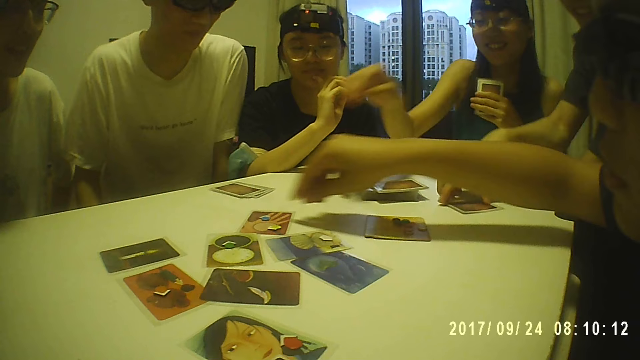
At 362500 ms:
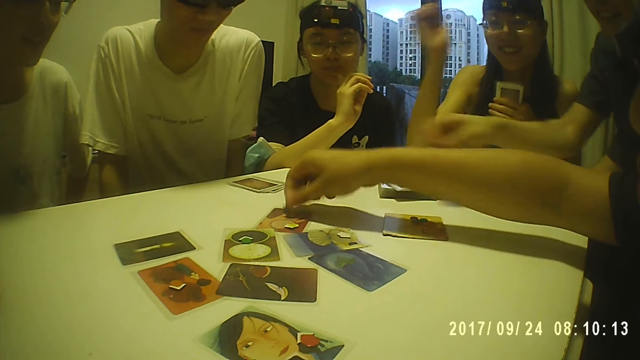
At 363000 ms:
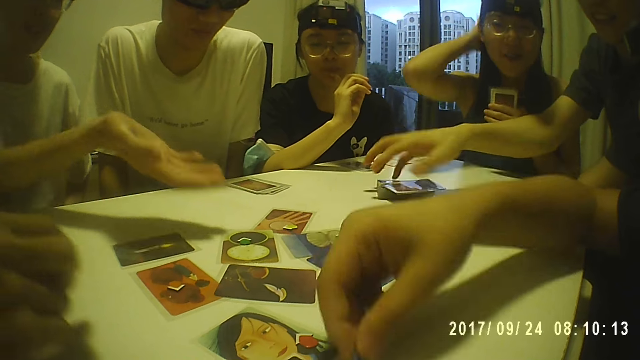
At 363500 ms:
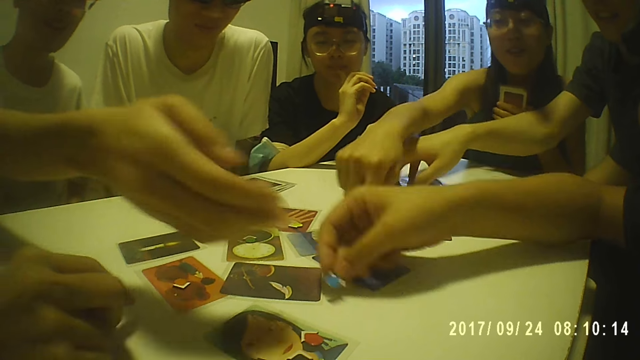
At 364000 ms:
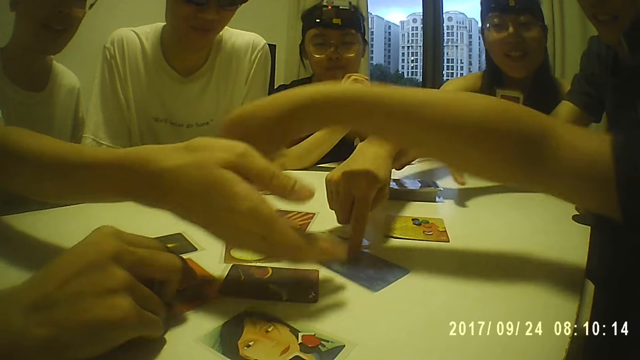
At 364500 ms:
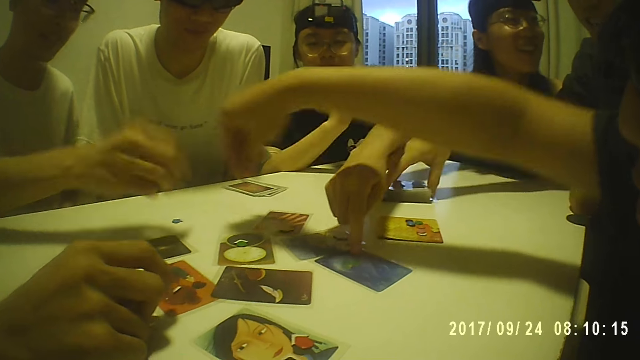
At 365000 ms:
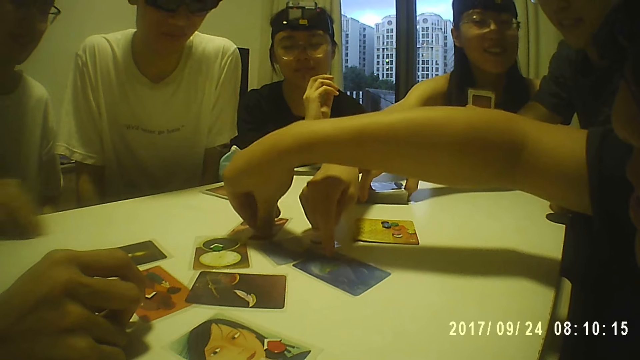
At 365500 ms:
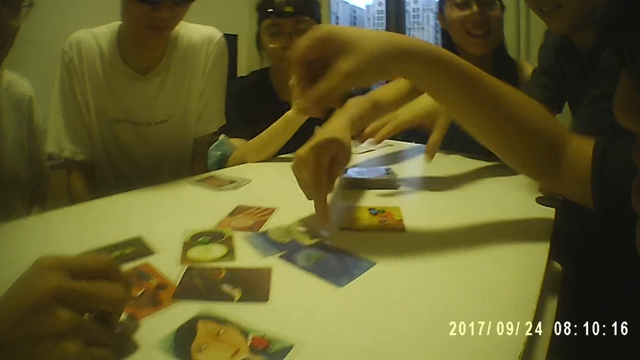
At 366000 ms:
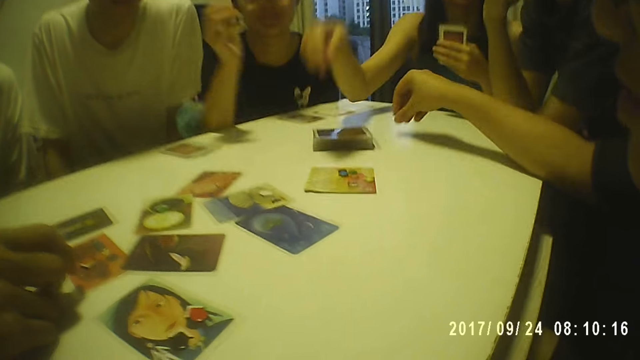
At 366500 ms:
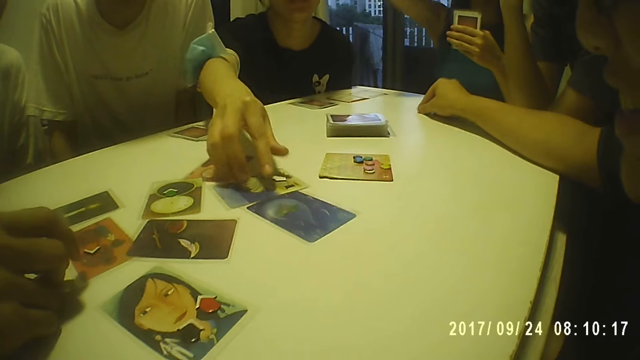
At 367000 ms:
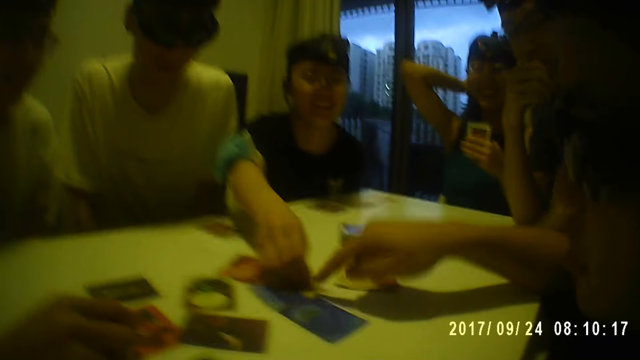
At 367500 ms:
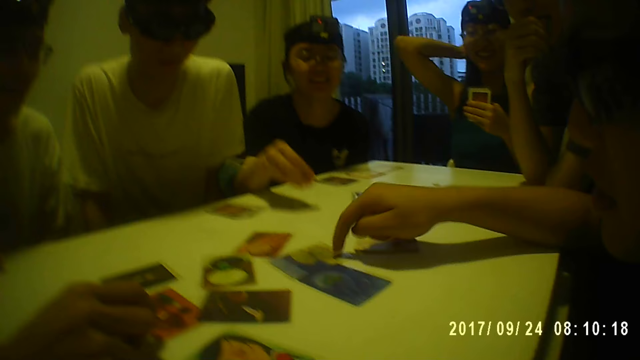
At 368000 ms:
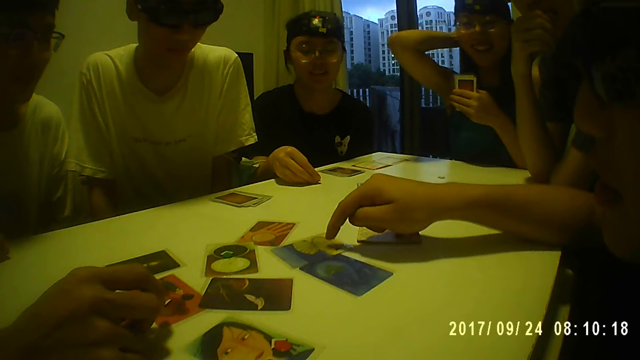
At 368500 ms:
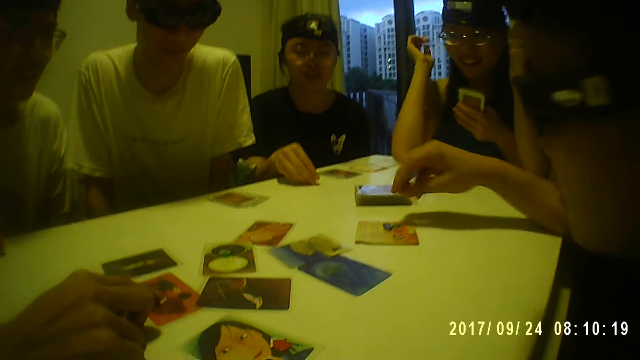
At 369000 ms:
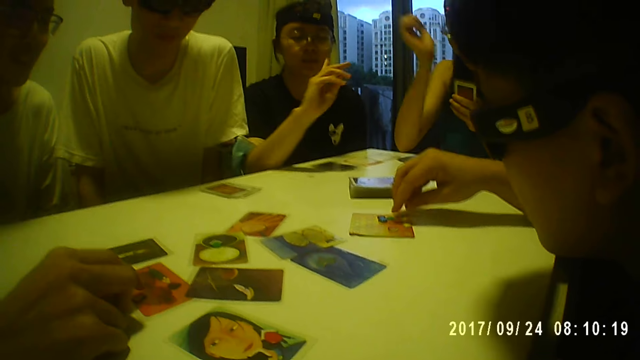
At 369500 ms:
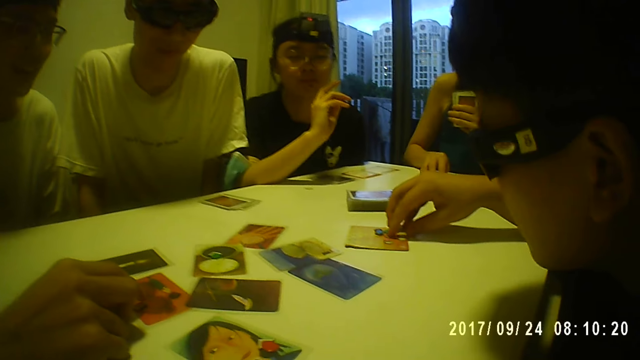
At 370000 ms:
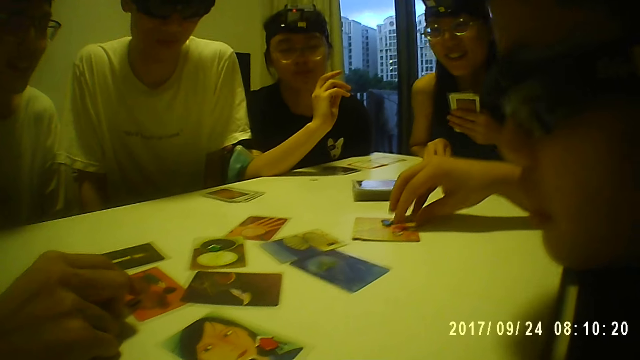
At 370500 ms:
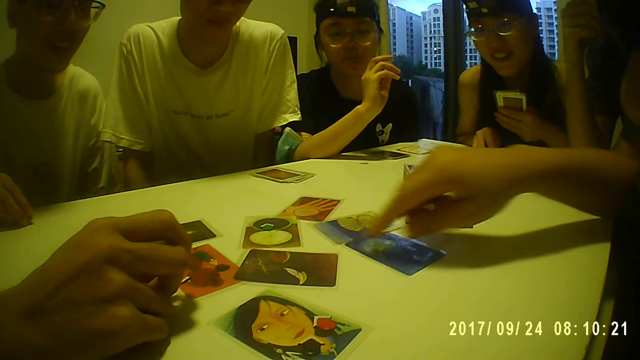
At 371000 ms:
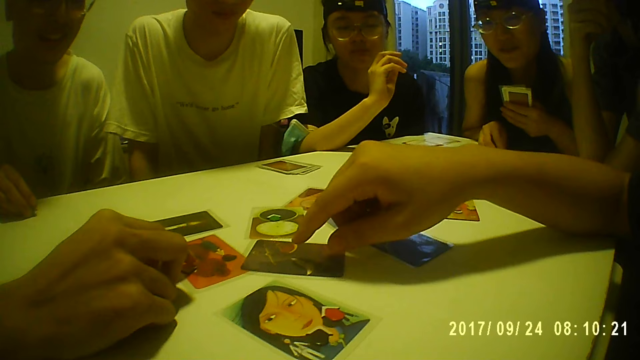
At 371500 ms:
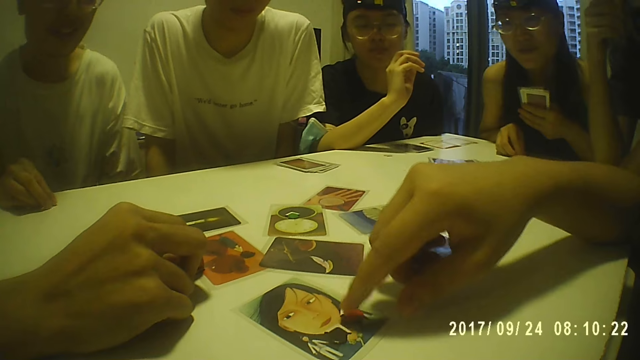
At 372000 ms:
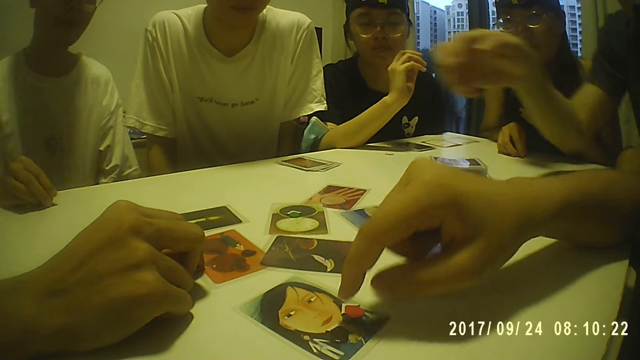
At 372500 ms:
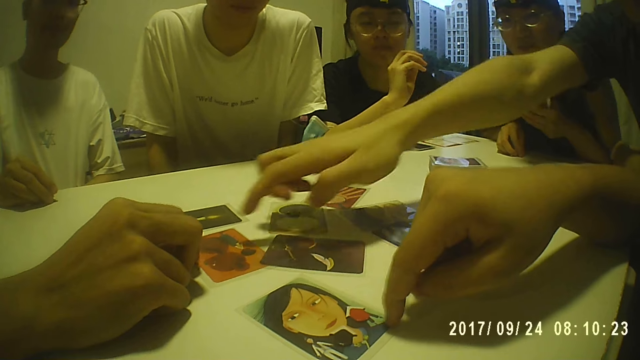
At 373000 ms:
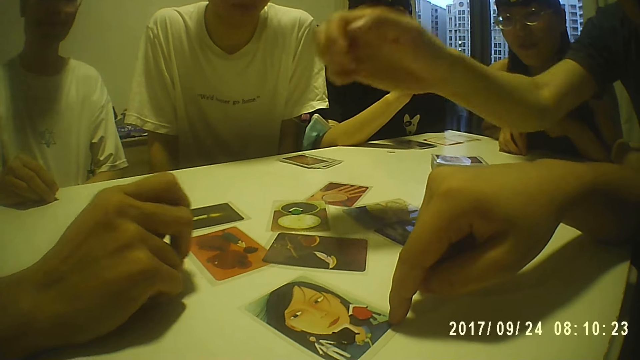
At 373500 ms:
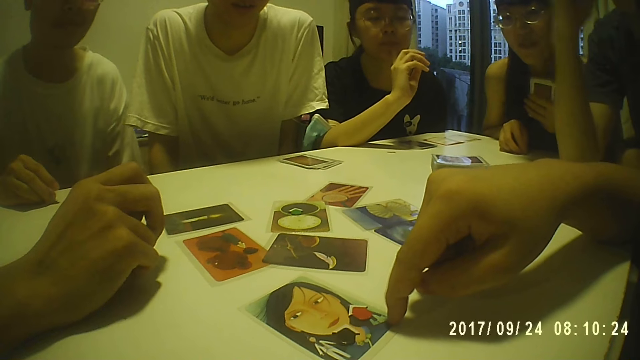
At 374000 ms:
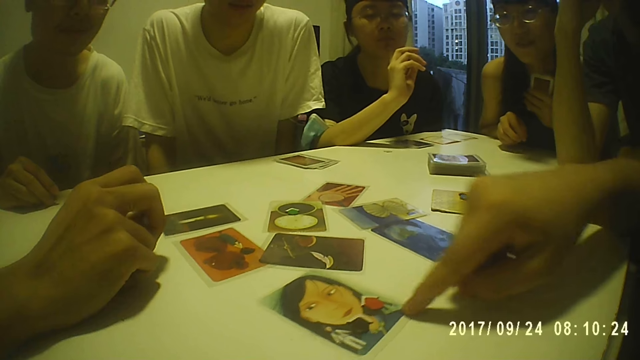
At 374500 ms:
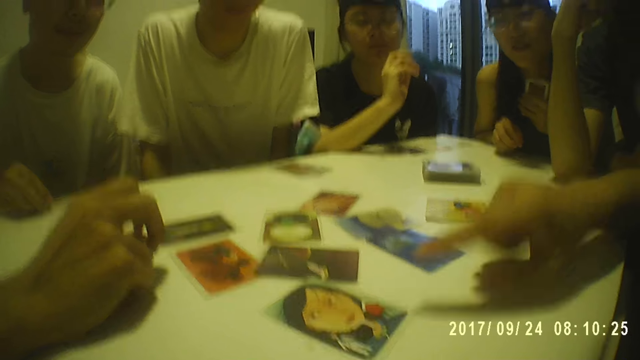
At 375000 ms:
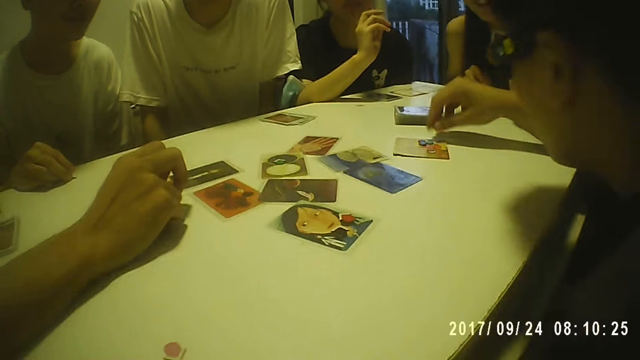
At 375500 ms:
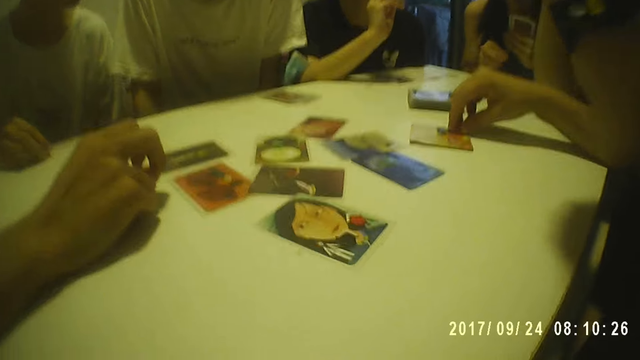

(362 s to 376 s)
A man picks a coin from another card on the table. The man picks the card. A person points at the card. Another man picks a coin from the table. The first man points at some cards on the table. The first man arranges the coin on a card on the table. He points at some cards on the table.

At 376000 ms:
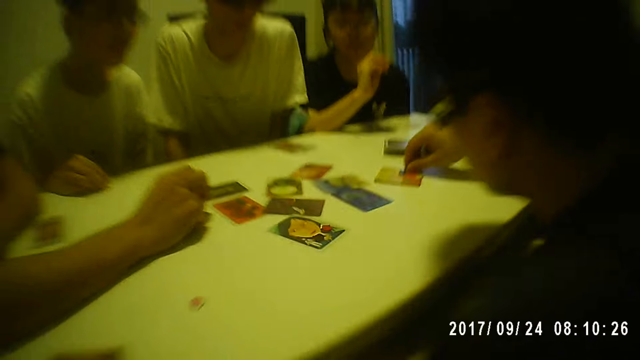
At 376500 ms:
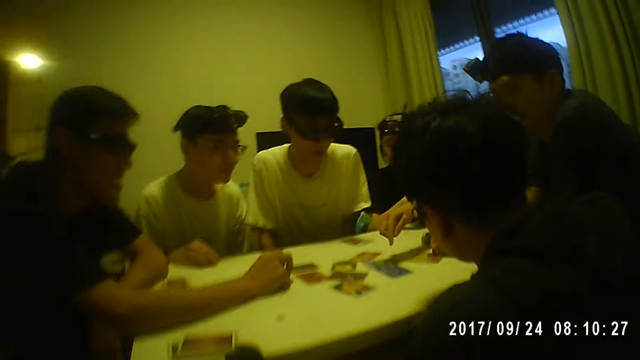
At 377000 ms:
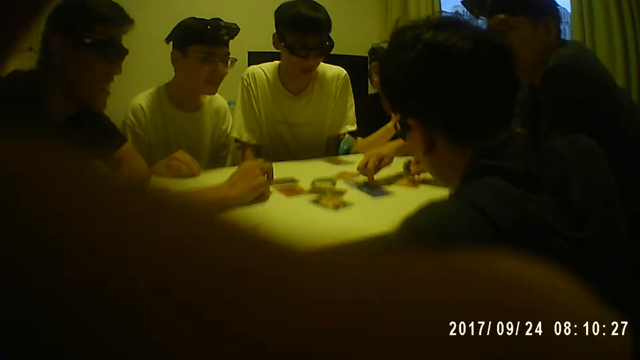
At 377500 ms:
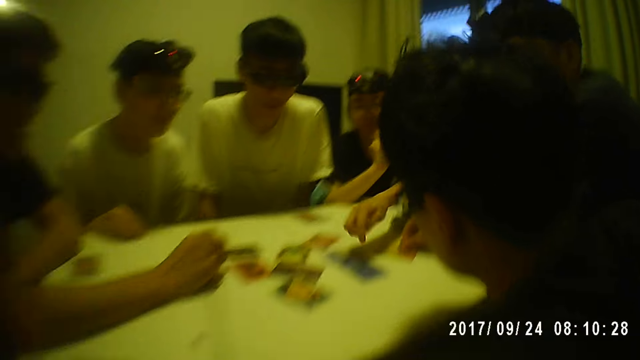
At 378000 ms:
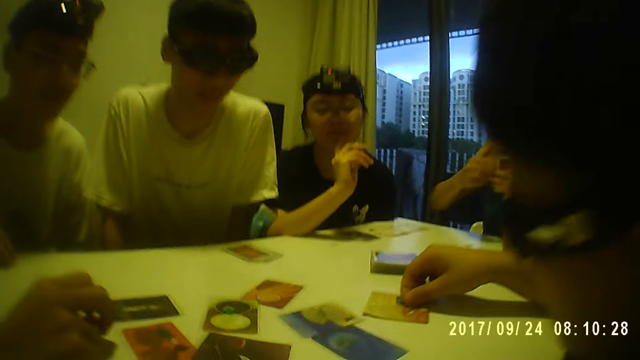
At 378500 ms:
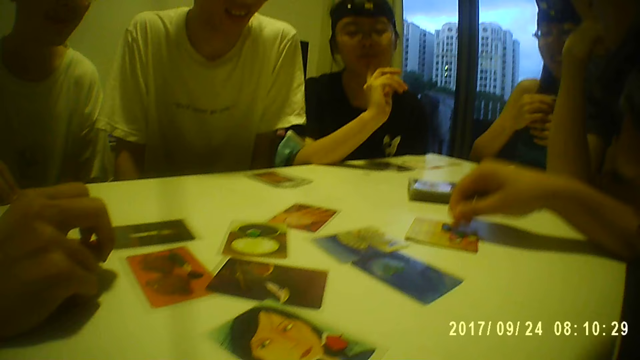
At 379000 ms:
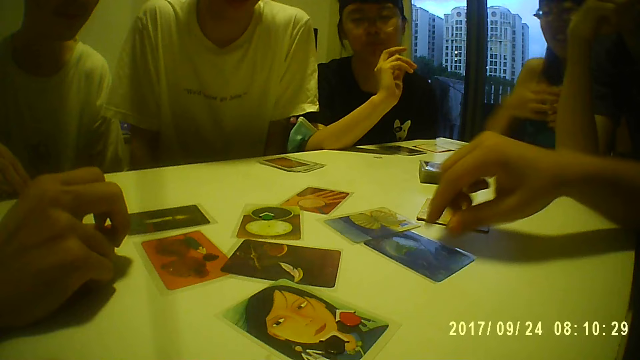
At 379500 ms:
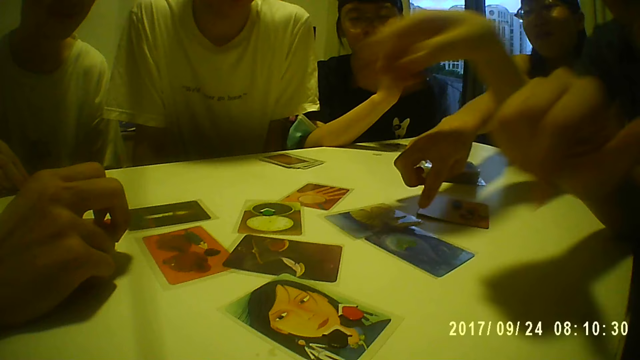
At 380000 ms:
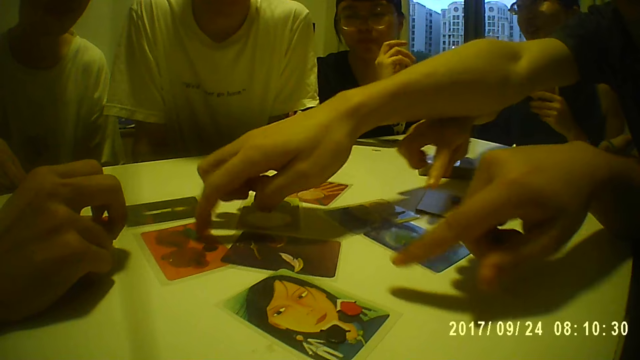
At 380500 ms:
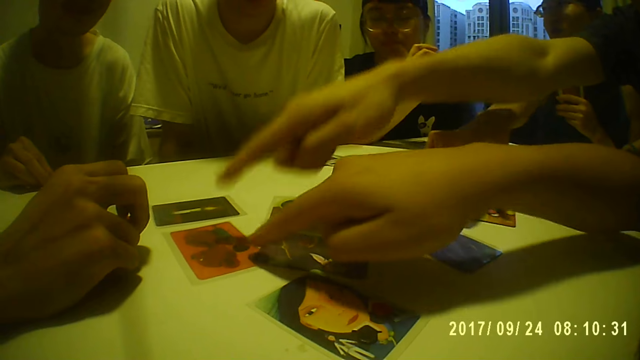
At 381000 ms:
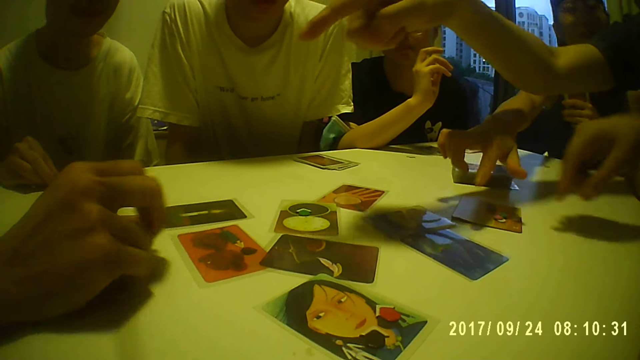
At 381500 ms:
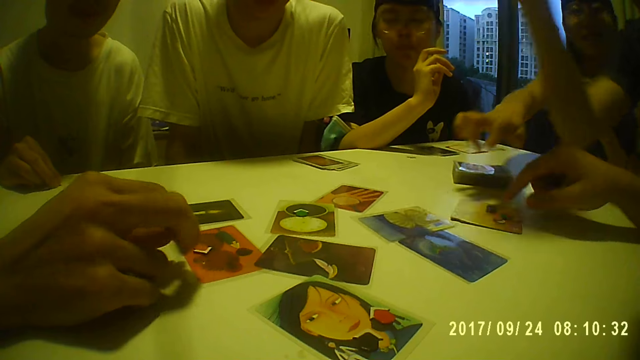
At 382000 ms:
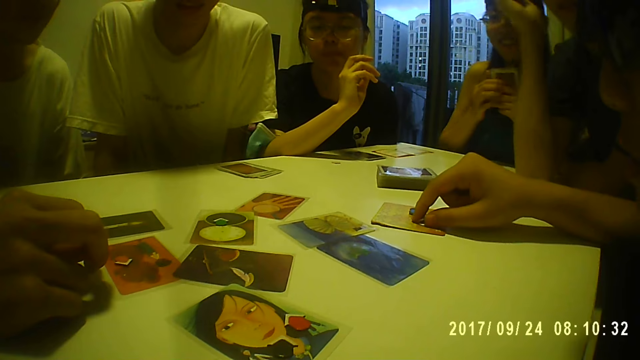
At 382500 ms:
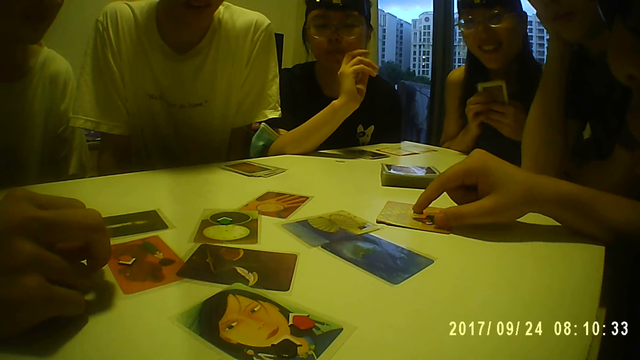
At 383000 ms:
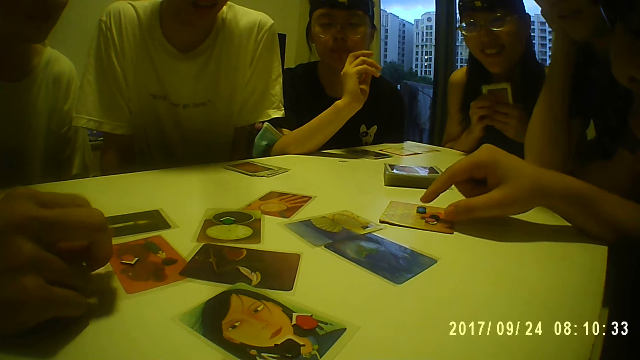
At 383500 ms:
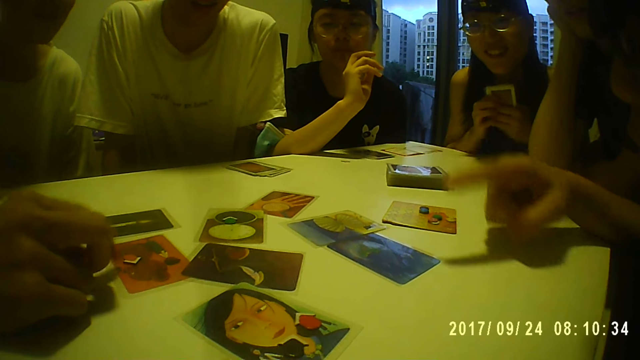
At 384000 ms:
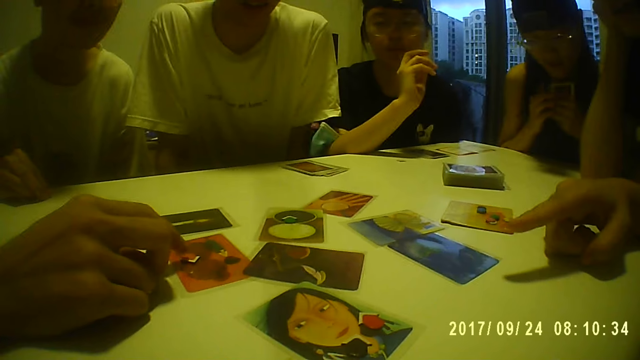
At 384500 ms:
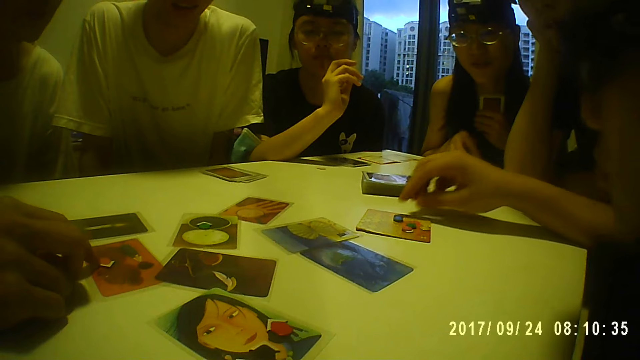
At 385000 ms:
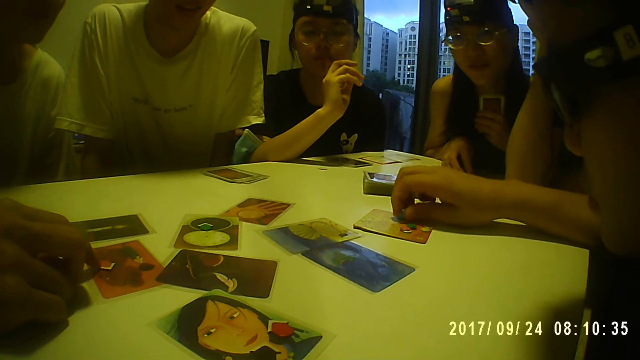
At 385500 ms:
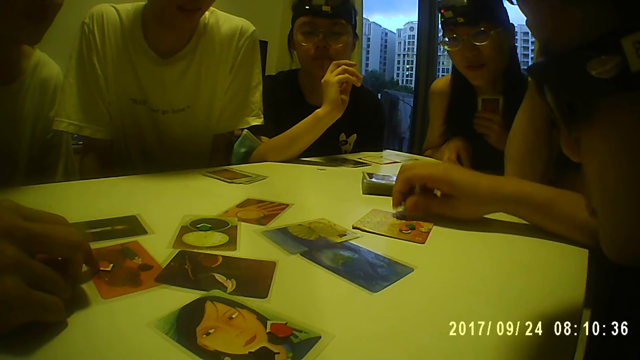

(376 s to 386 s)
The camera wearer looks at the picture. A man arranges the coin on a card on the table.
